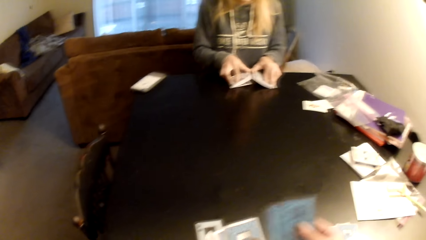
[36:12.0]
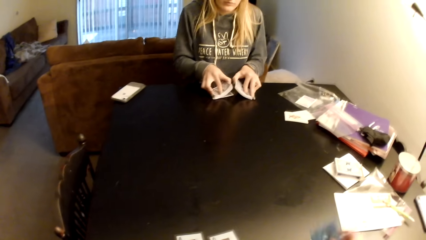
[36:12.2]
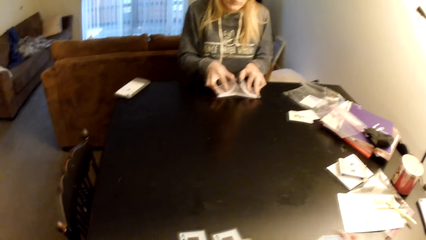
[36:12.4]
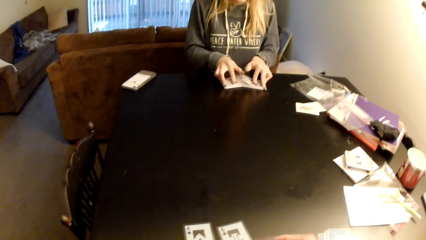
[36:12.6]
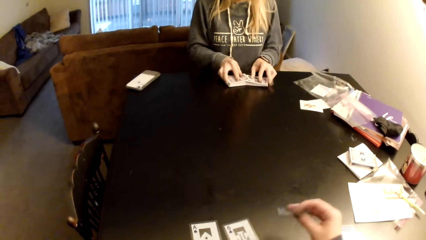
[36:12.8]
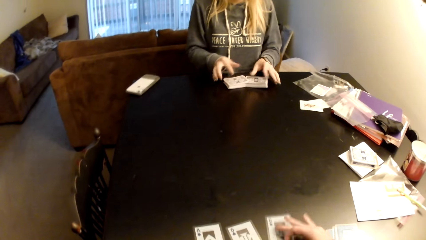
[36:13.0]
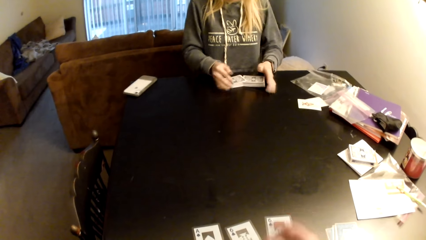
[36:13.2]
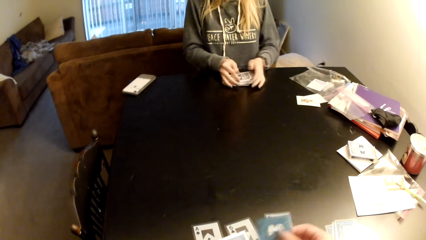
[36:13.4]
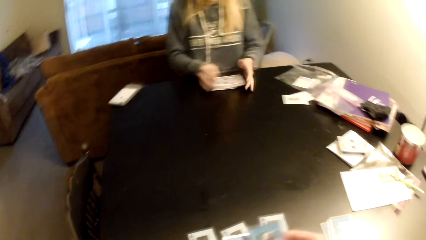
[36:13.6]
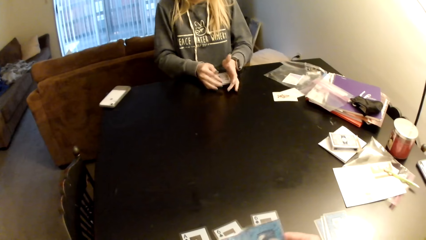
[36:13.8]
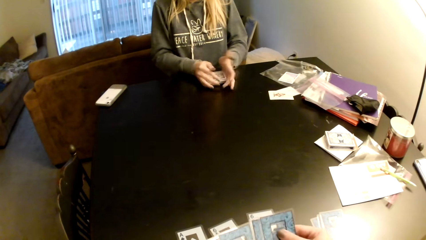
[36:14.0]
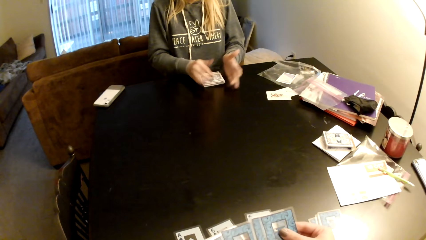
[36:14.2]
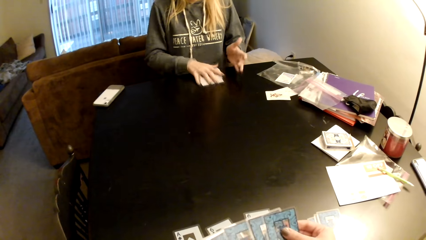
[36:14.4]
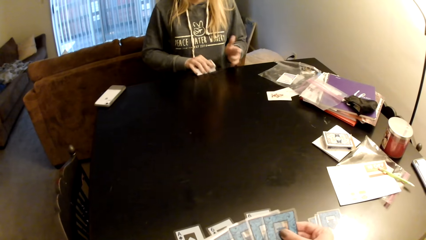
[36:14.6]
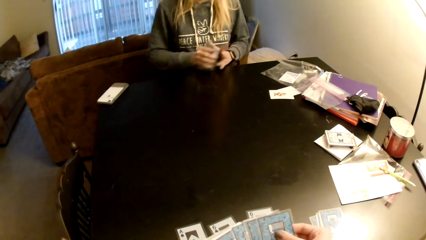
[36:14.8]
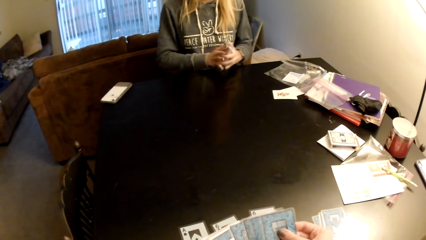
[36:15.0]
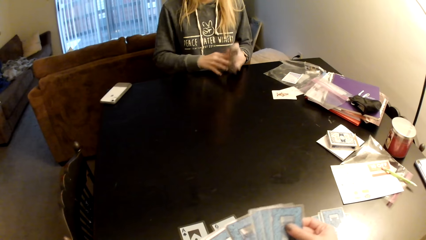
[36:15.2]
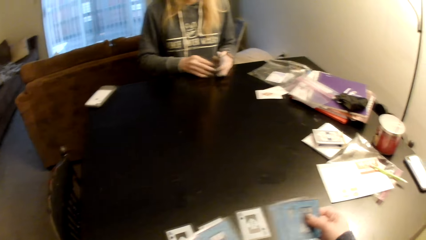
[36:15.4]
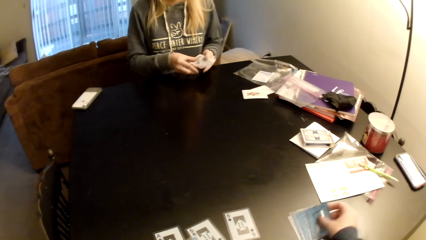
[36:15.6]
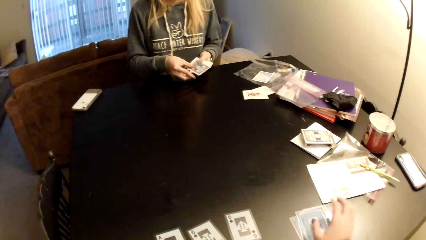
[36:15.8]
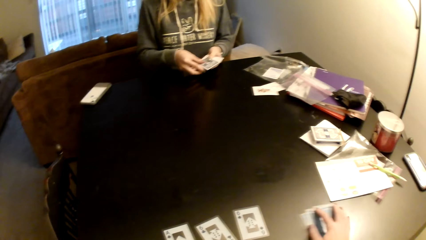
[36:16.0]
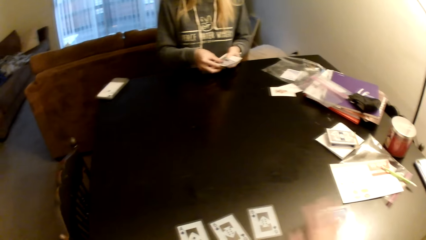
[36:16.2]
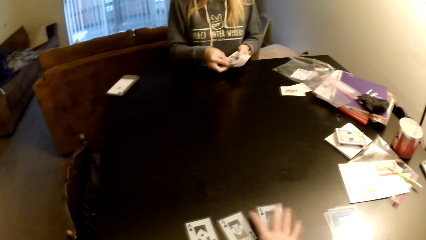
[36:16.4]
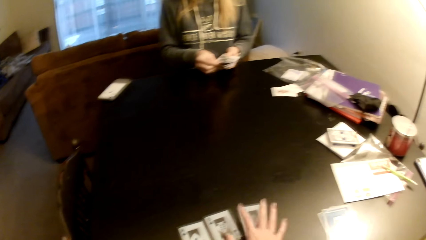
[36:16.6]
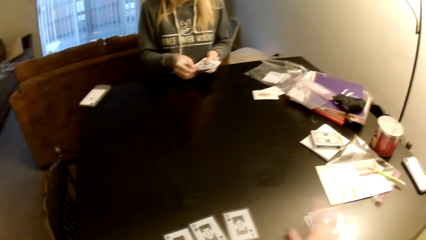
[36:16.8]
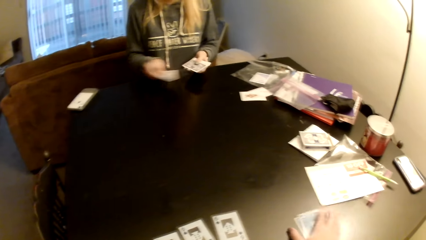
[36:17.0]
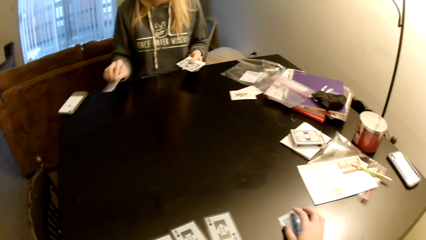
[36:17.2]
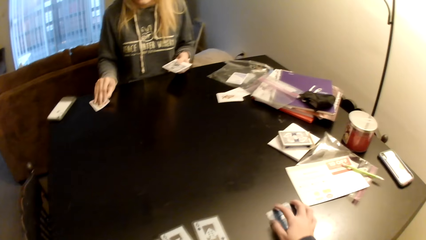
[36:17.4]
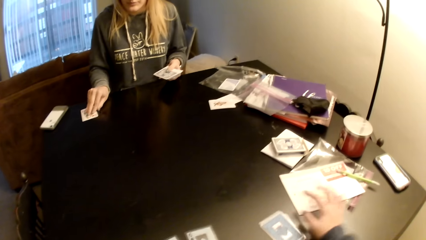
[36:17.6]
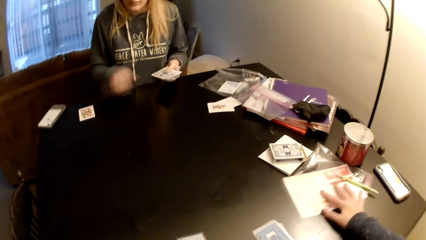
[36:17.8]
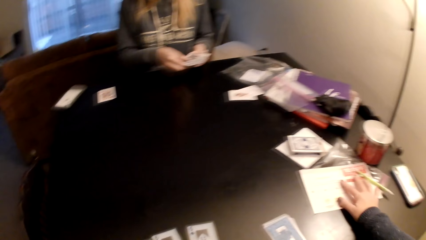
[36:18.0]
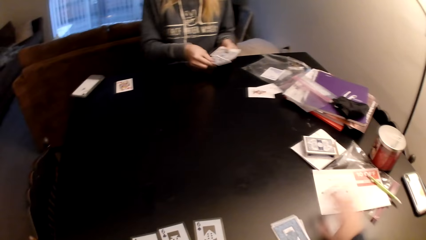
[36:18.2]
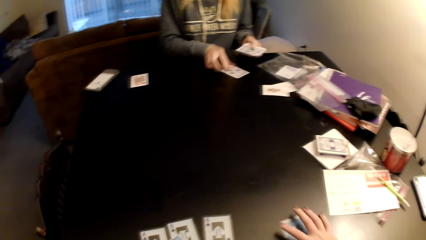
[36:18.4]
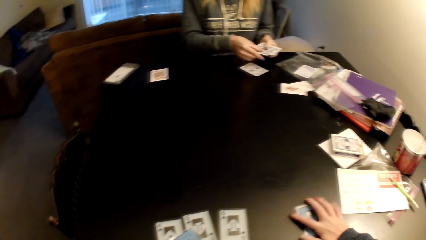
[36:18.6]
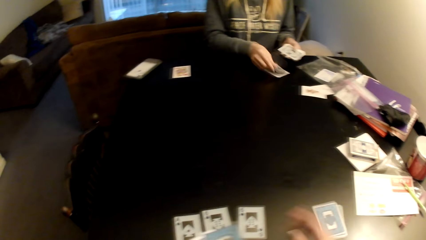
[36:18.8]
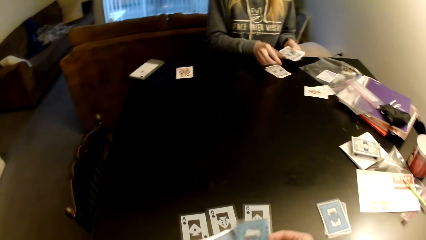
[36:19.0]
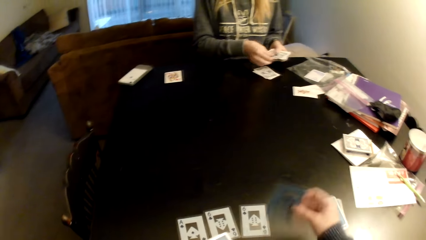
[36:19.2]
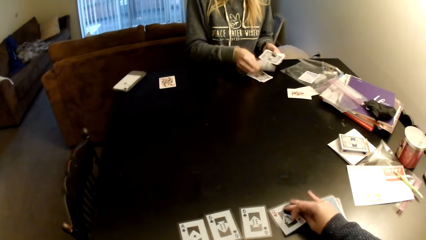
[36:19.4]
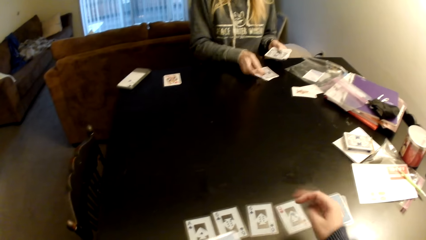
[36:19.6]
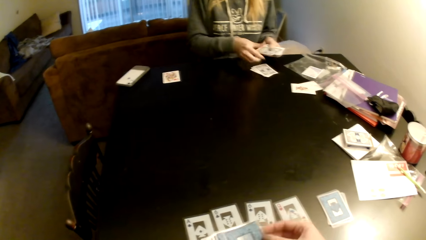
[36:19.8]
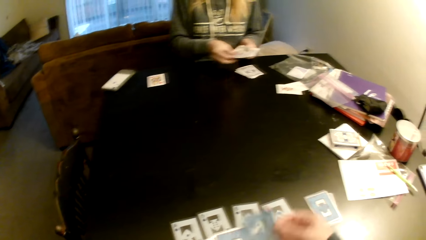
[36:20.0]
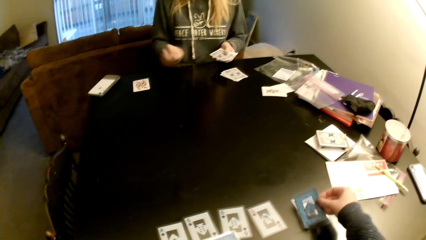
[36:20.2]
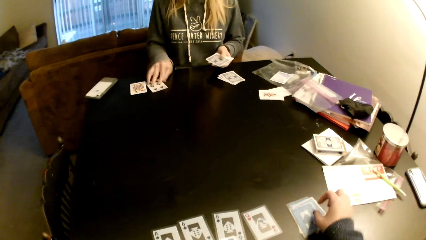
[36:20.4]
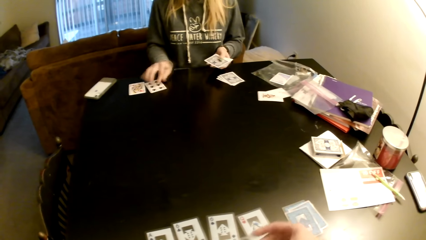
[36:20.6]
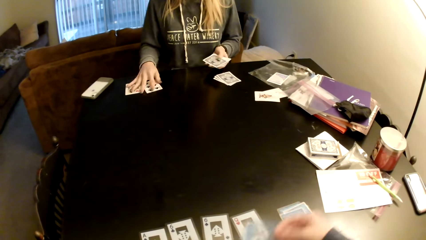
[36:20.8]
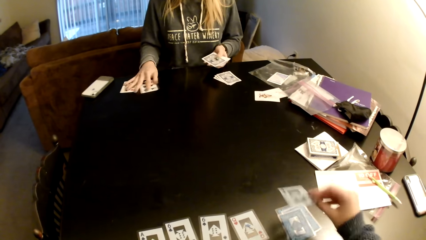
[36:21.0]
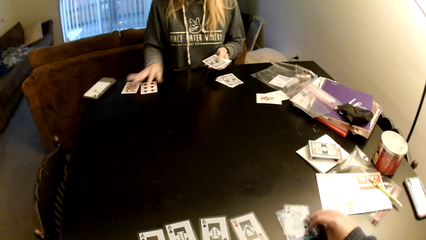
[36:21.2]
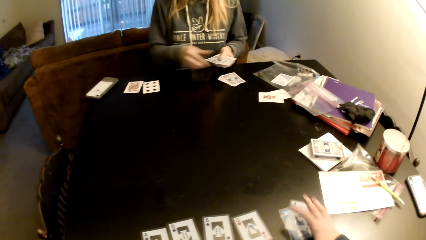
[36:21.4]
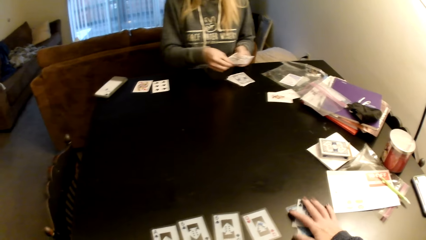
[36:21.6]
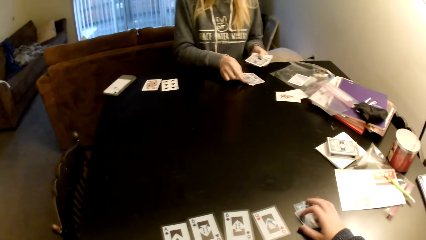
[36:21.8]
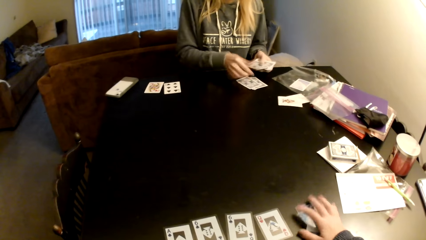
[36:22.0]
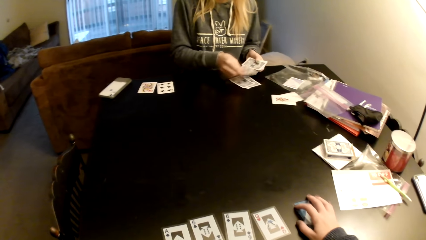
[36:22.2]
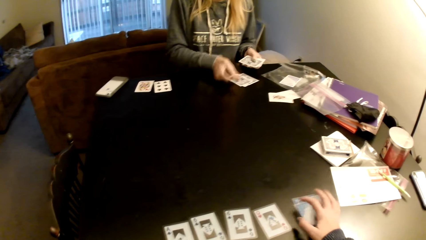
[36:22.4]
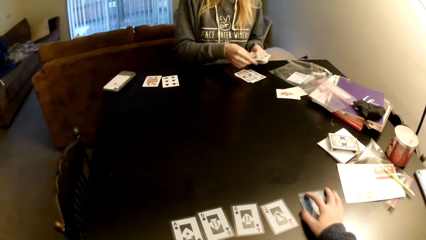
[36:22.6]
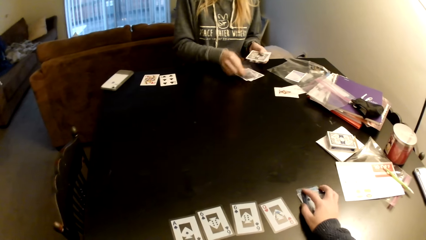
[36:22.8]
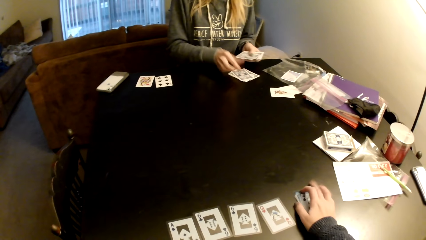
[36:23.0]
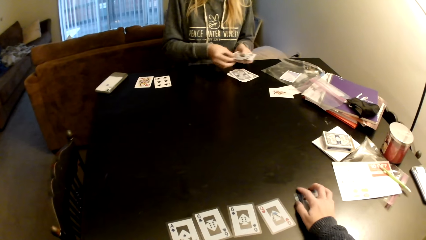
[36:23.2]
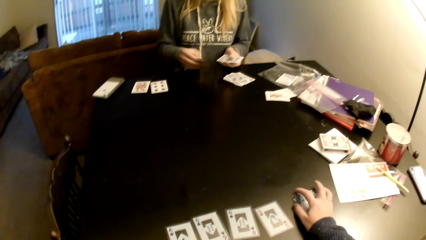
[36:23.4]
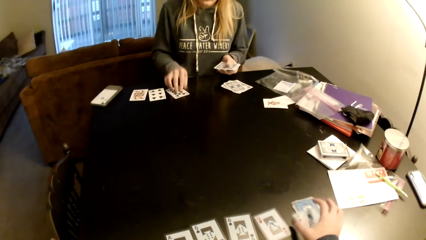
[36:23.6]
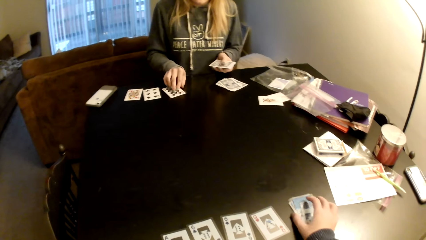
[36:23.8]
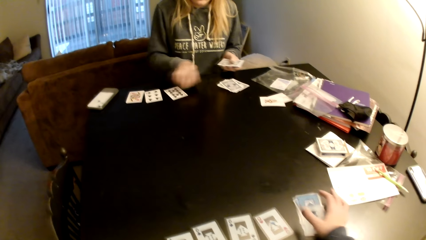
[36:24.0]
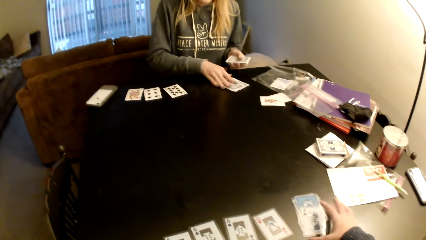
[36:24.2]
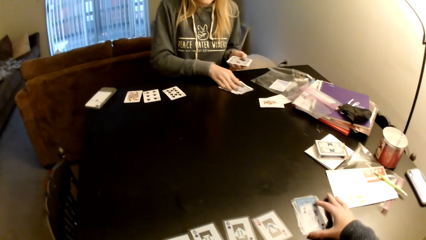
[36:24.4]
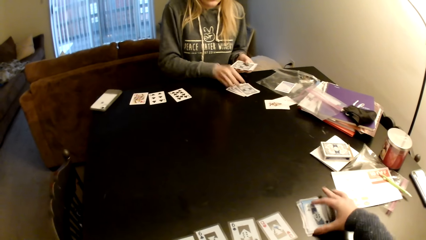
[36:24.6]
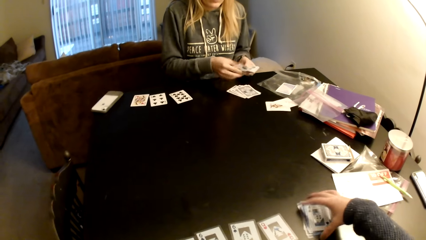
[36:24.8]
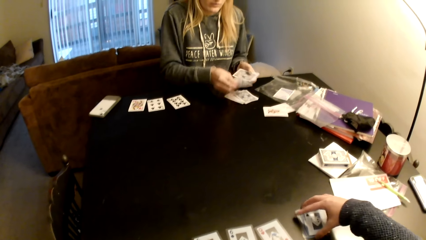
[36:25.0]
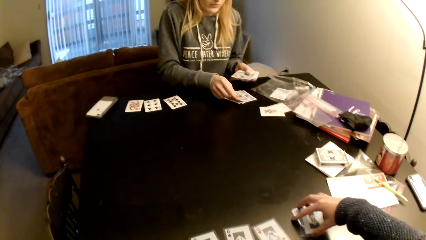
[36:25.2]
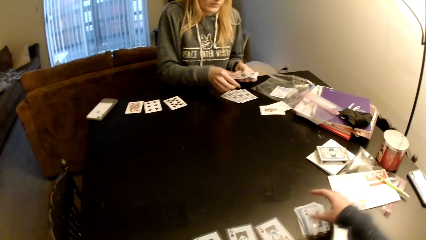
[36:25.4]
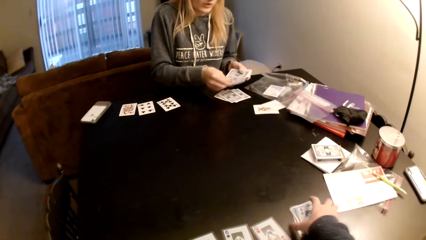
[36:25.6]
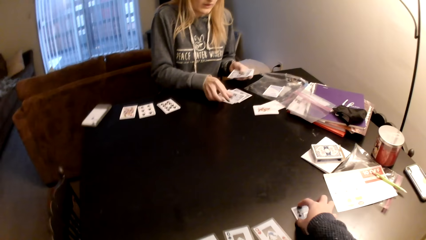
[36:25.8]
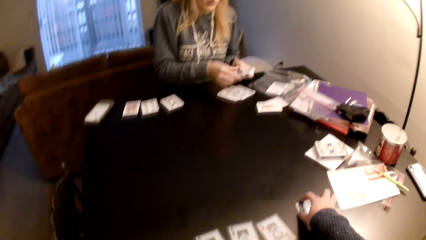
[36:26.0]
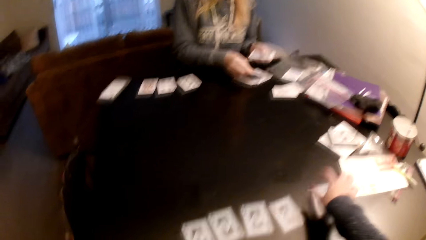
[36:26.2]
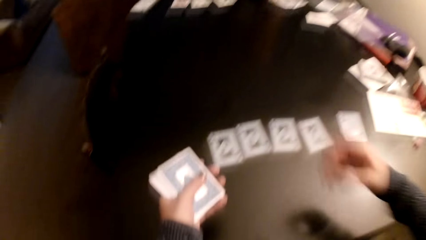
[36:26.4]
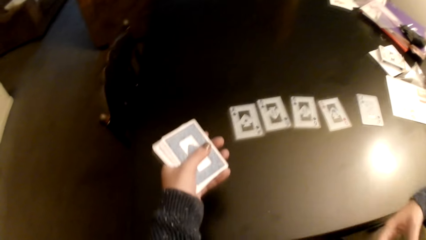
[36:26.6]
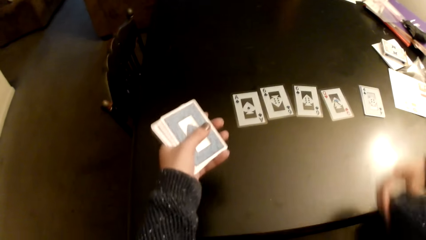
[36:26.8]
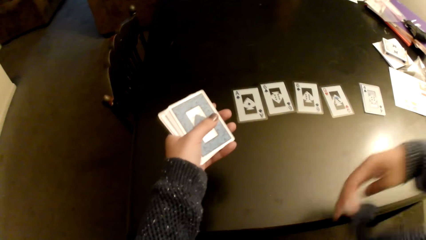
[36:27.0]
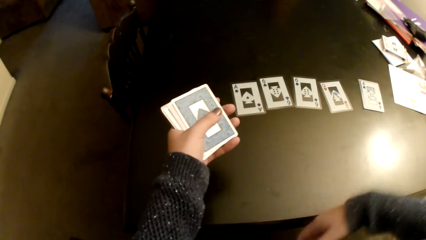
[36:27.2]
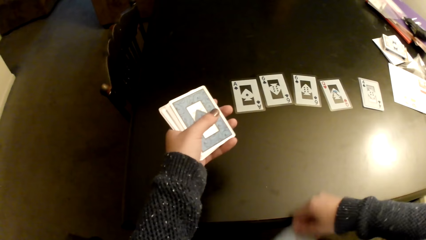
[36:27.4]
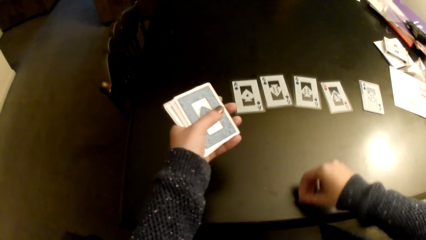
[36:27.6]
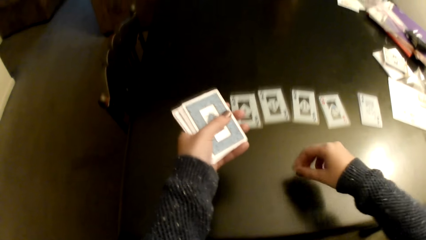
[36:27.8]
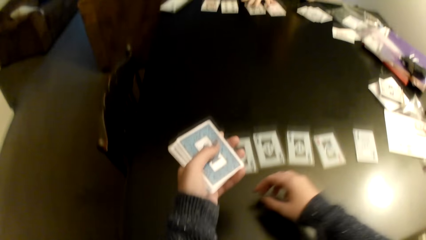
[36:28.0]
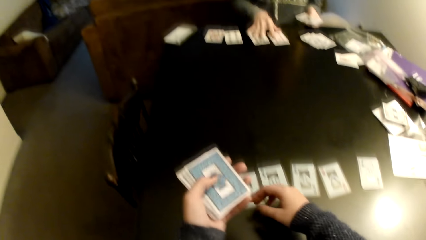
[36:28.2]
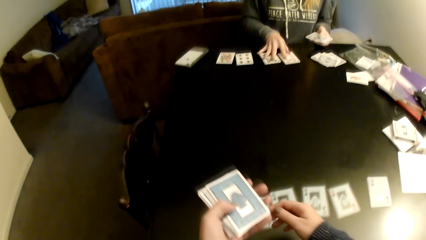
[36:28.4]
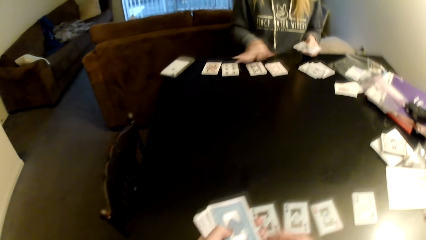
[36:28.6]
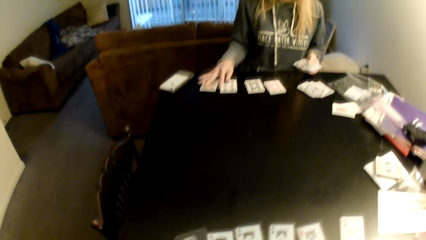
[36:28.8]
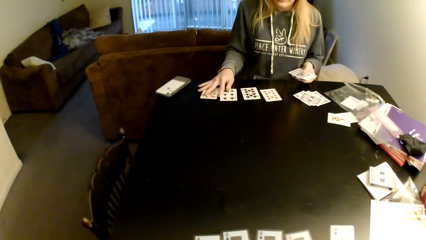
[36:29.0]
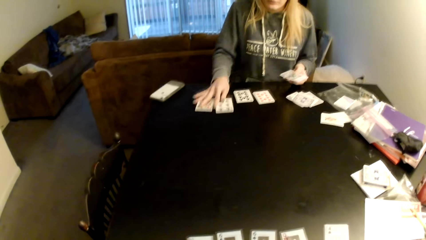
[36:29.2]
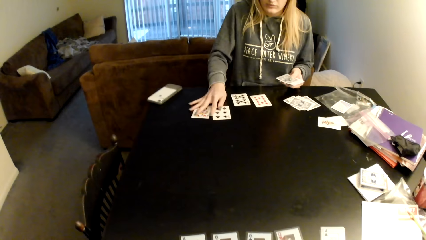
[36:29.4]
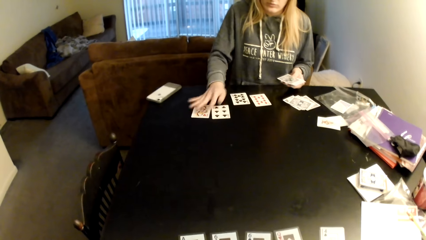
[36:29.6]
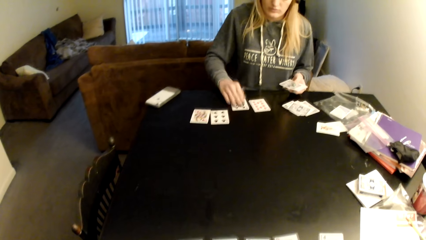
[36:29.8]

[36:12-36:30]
The camera wearer picks up cards. A woman puts the cards on the table, flips the cards on the table and adjusts the cards on the table. The camera wearer sorts the cards with their hands. The woman collects the cards with both hands and aligns the cards. The camera wearer puts the cards on the table and adjusts the cards on the table. The woman distributes the cards on the table. The camera wearer pushes the cards aside. The woman puts down the cards on the table. The camera wearer pushes the papers aside, pulls their hand off the paper and drags the cards on the table. The woman distributes the cards on the table. The camera wearer distributes the cards on the table. They adjust the cards on the table and align the cards with their hand. The woman puts down the cards on the table. The camera wearer pulls their hand off the cards. The woman distributes the cards on the table. The camera wearer adjusts the cards on the table, pulls their hand off the cards and pulls their sweater. The woman drags the cards on the table.
